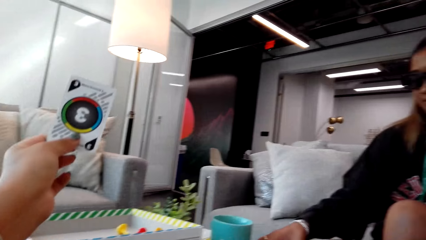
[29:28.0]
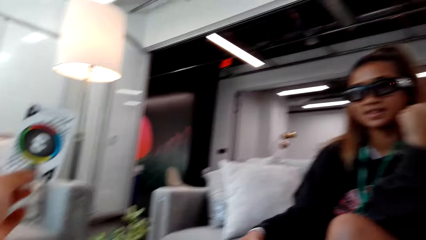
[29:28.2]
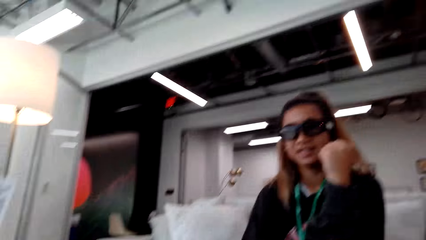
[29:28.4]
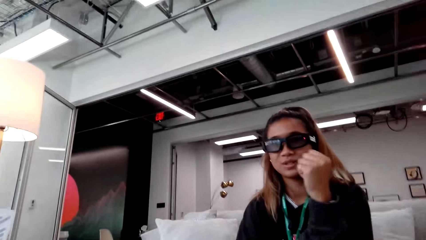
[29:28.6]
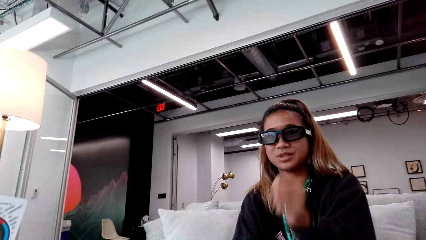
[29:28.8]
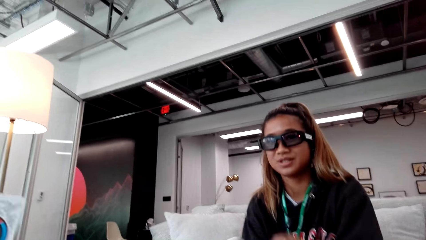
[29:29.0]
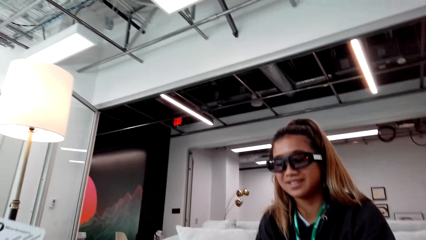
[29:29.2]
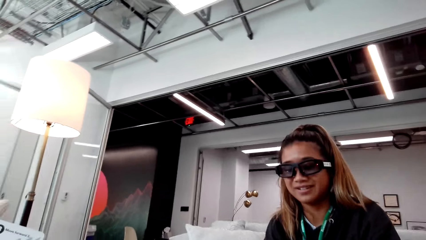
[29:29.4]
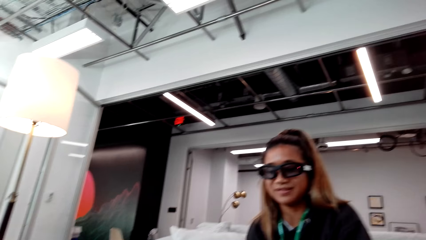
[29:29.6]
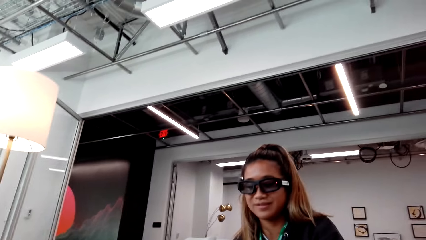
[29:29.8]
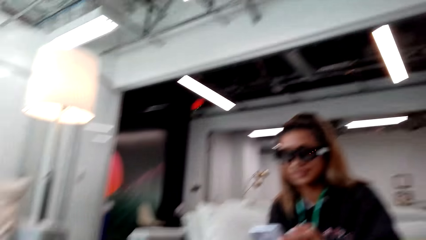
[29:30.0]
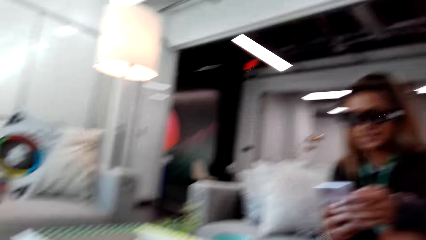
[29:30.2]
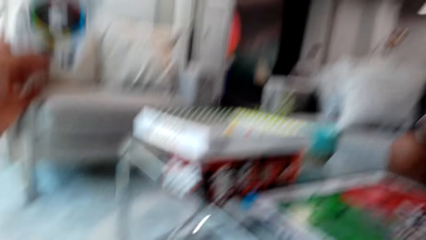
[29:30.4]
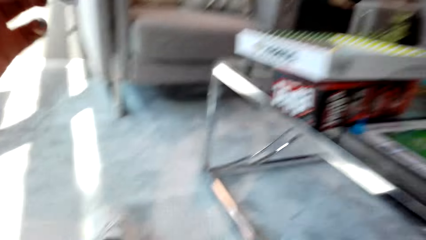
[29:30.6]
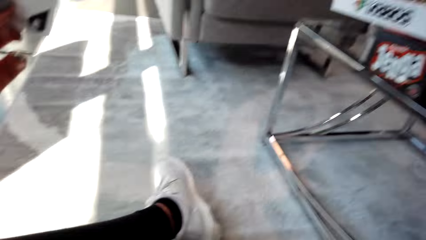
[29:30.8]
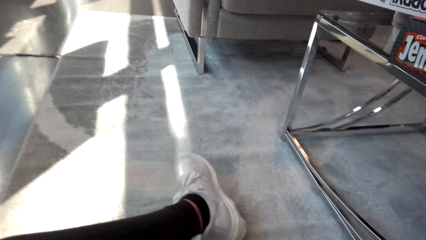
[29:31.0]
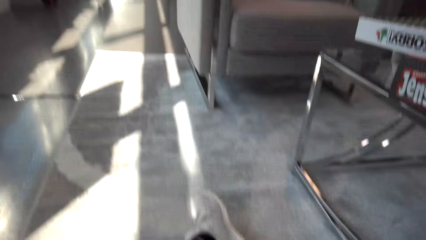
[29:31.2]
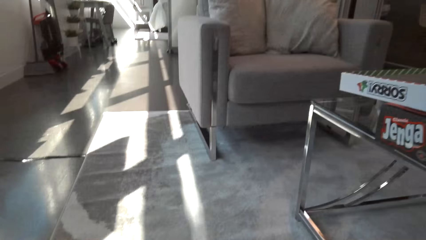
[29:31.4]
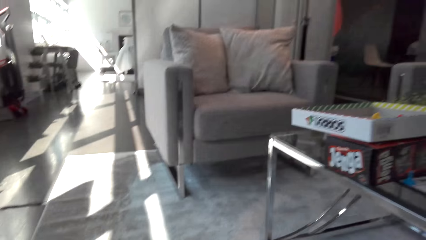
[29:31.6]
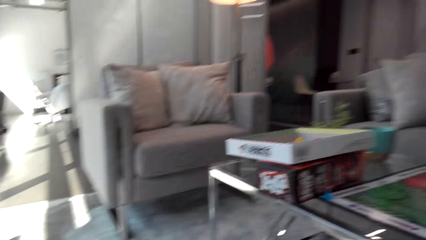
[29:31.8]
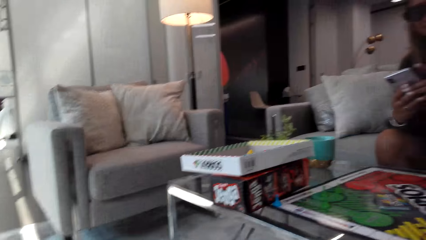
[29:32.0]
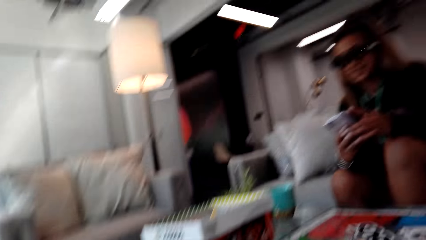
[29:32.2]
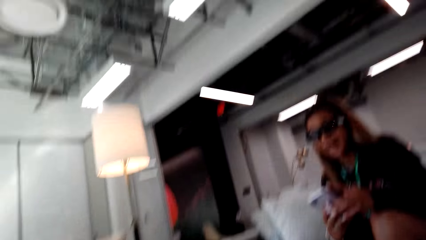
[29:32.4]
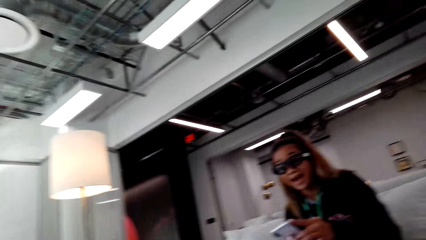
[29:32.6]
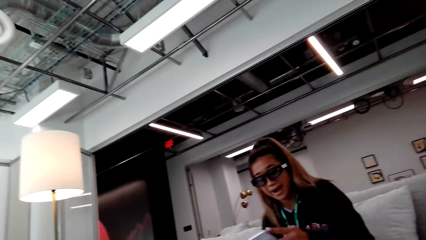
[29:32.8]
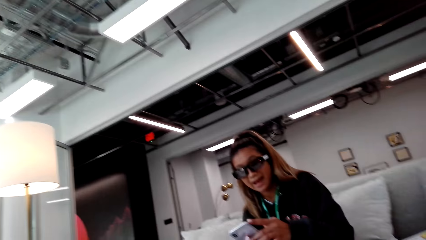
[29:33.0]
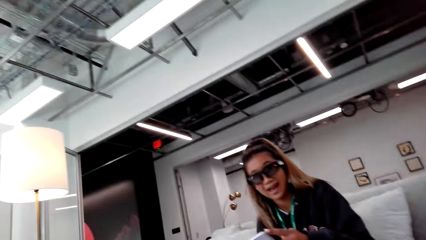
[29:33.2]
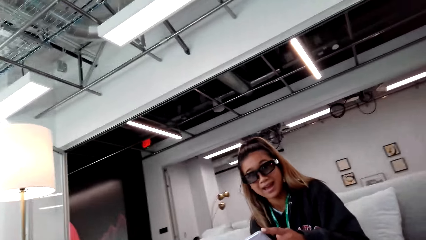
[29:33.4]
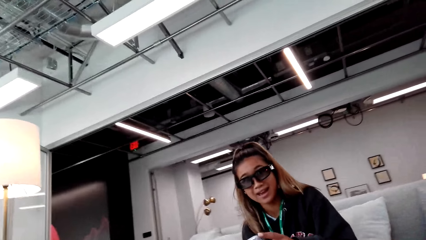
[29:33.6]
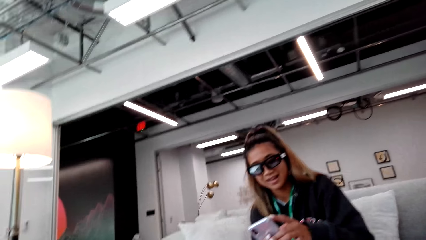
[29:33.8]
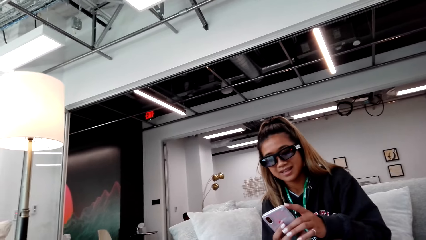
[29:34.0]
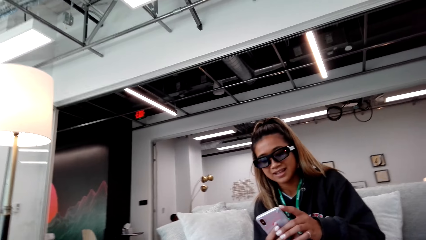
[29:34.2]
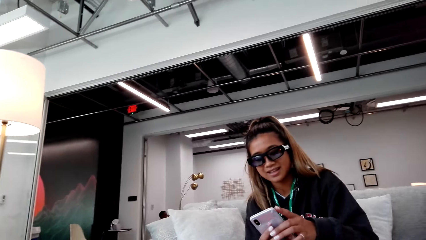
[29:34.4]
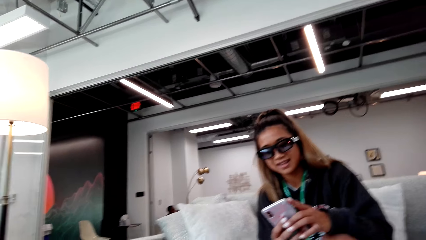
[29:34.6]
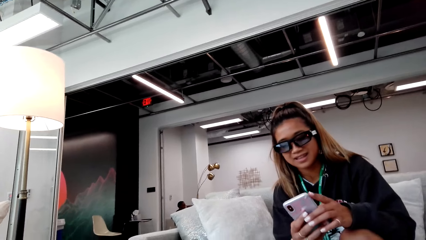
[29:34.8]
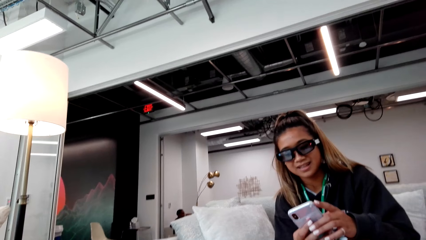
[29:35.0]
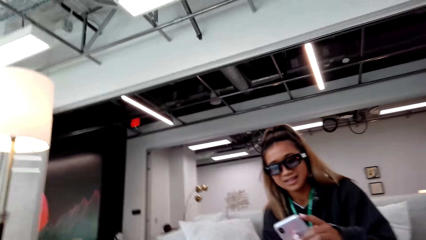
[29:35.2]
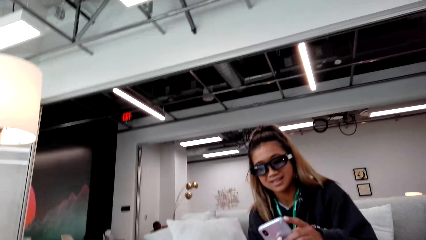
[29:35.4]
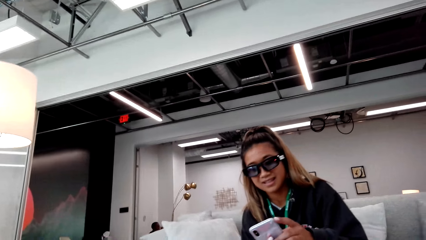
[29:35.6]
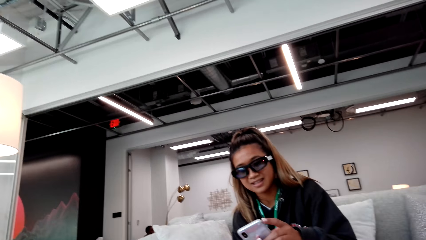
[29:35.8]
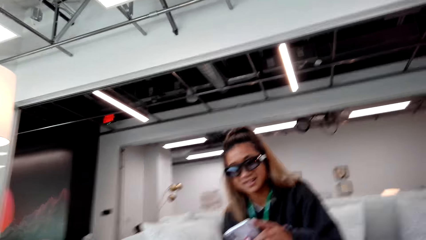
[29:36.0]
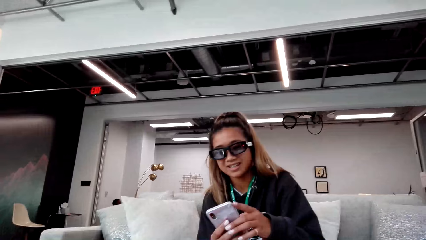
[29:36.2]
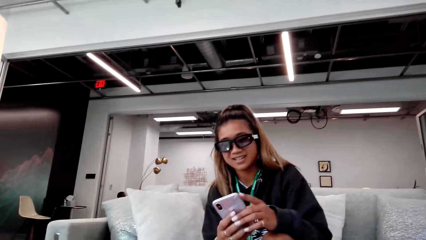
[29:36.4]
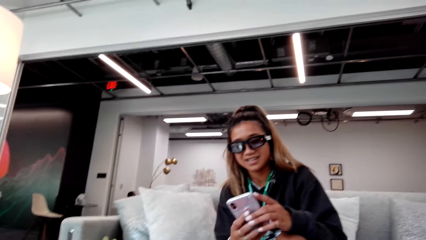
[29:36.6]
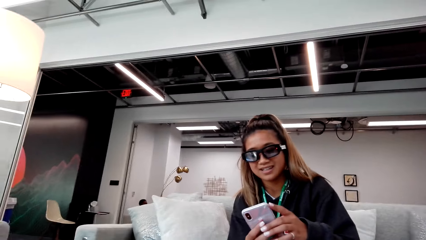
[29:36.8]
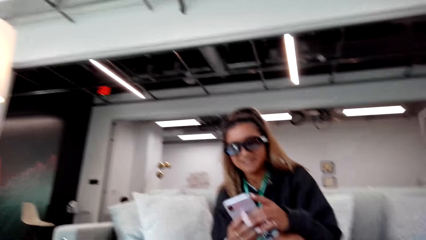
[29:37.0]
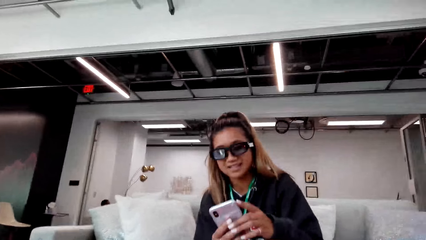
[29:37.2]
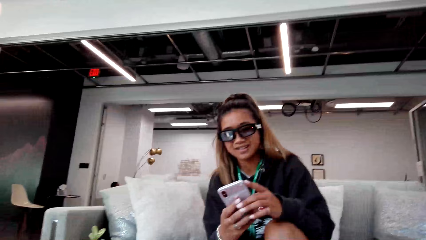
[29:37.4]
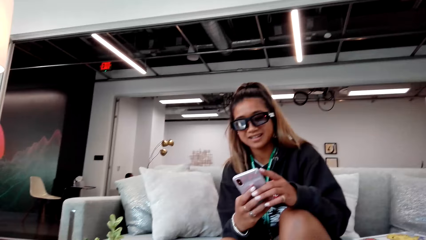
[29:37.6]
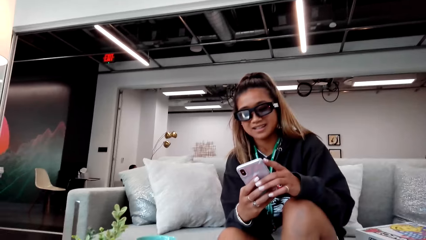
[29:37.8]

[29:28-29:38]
A person picks up the phone. The camera wearer looks around. The person operates the phone.

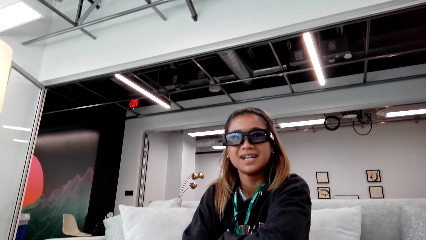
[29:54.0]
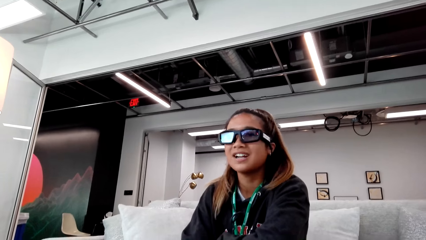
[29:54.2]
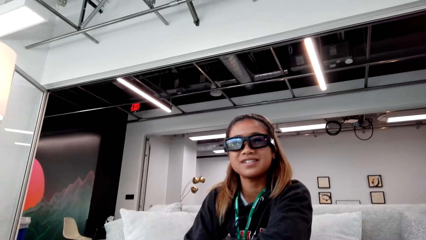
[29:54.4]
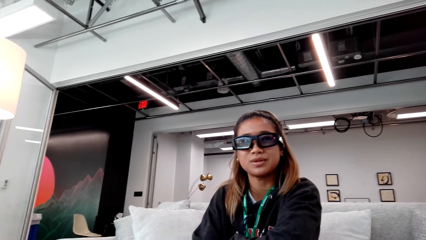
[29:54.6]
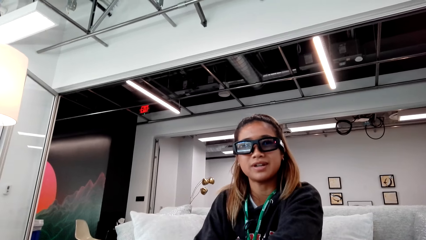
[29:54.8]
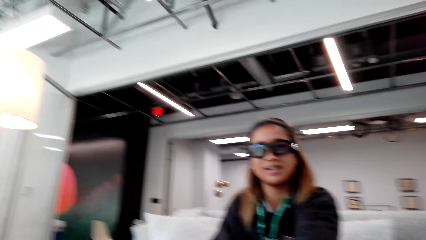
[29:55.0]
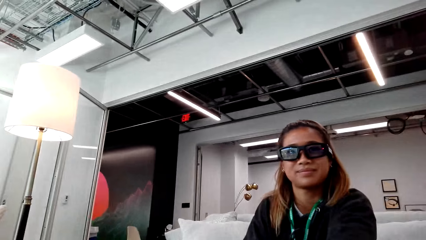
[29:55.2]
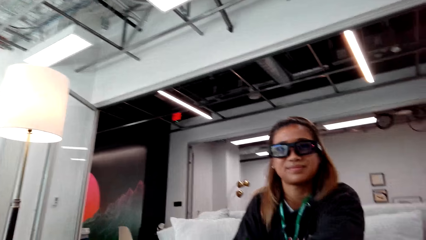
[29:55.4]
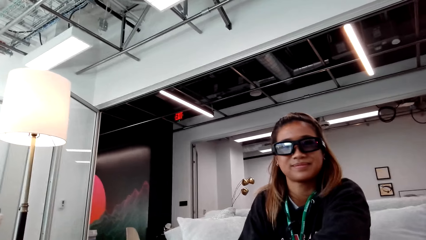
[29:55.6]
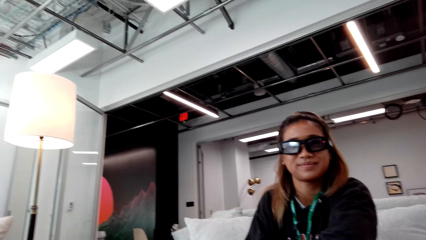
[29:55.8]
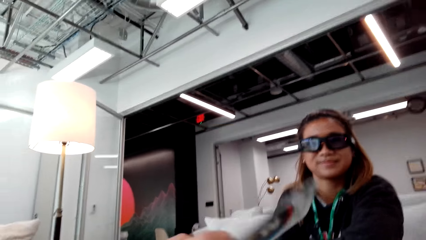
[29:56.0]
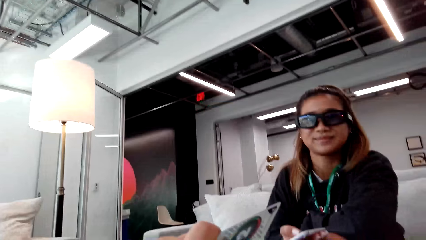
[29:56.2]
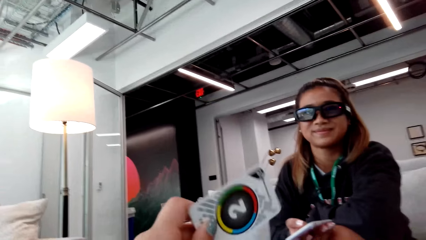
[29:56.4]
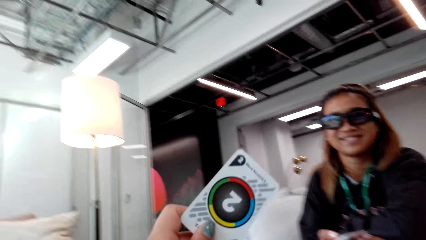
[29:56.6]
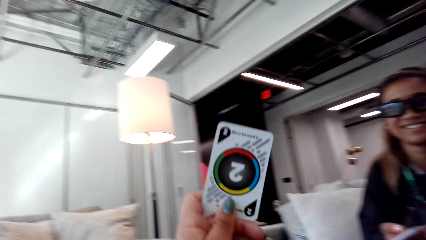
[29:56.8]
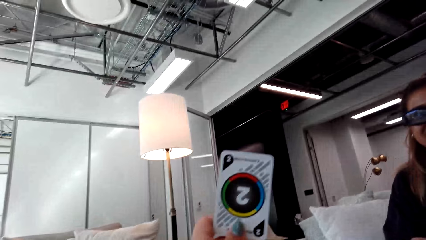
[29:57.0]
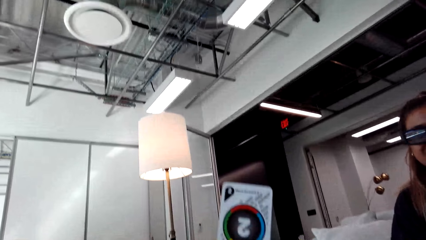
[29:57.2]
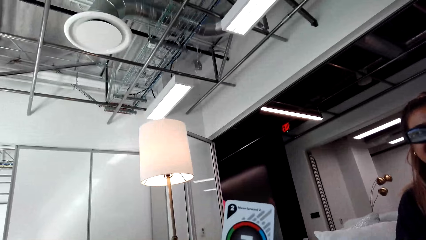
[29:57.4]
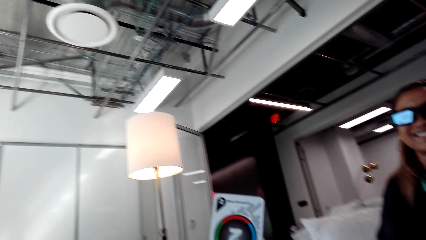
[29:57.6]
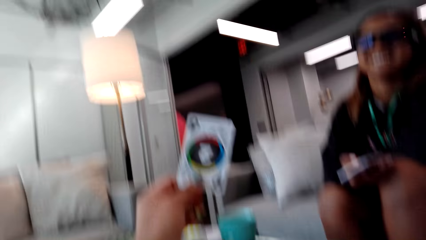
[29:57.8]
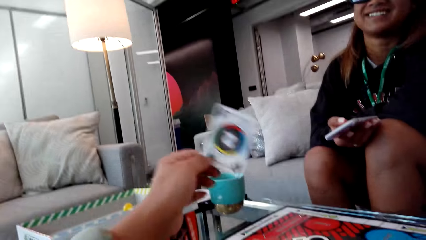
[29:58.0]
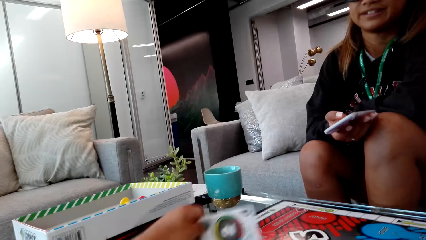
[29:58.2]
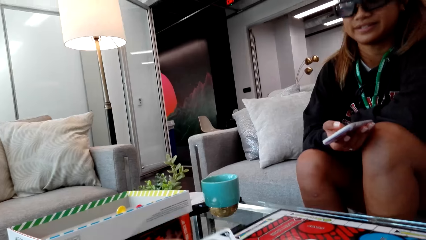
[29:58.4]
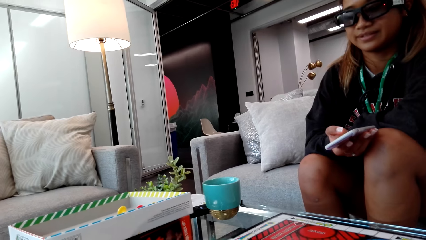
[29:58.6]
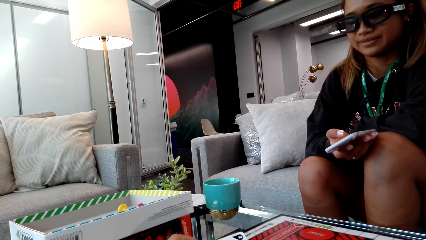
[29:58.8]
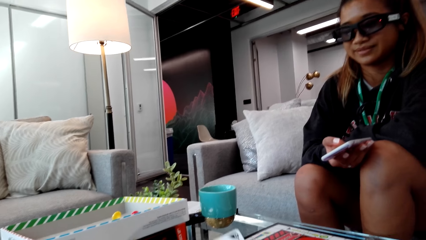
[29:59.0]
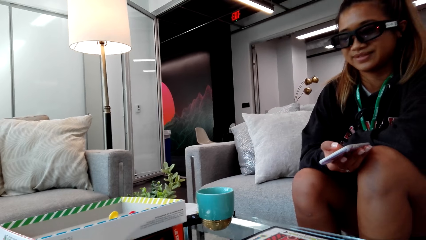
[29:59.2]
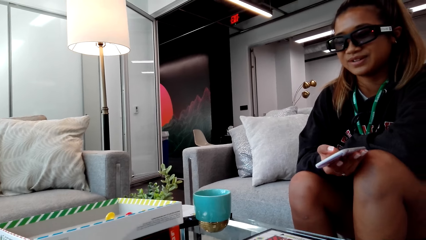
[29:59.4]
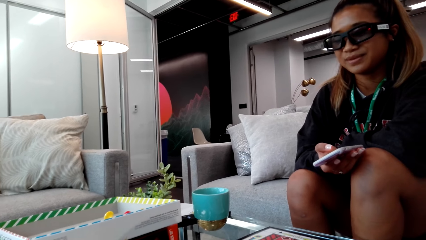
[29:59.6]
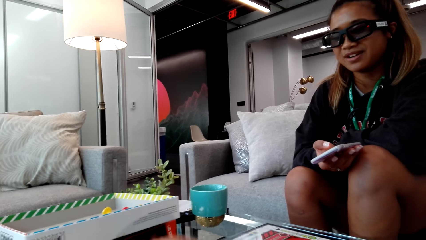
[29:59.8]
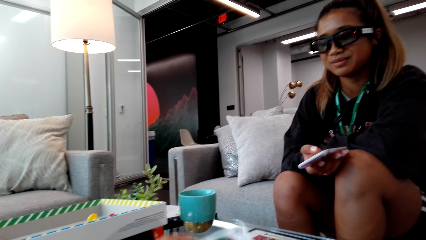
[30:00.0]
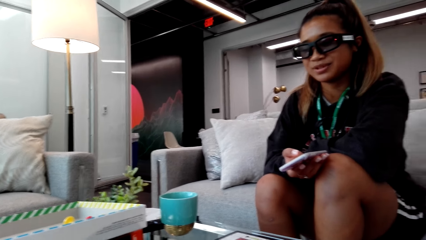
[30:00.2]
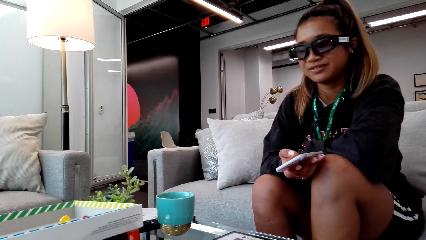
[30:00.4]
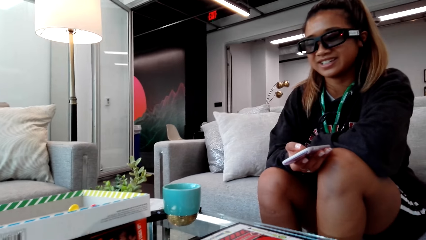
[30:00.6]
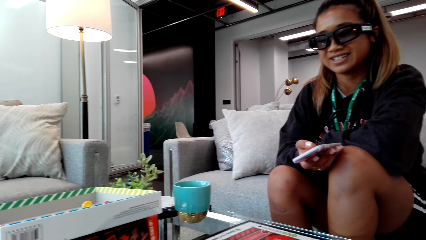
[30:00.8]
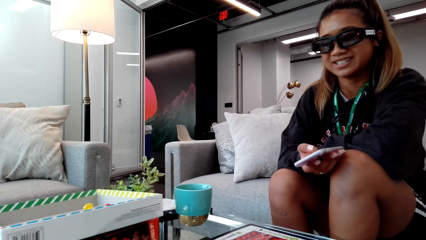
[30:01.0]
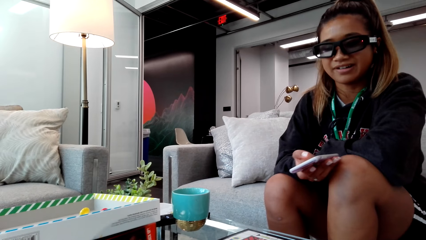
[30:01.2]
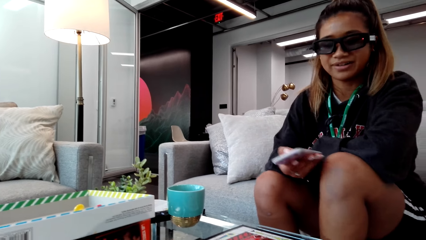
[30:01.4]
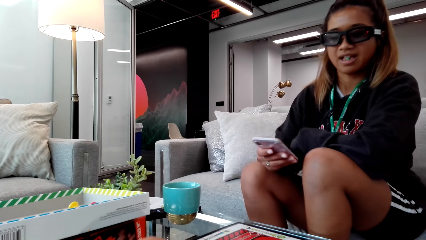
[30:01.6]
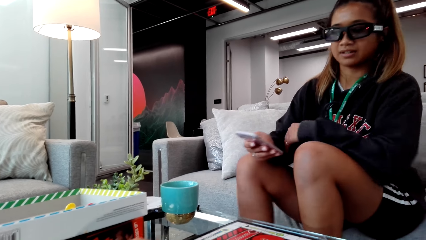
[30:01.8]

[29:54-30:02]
The camera wearer picks the game card. She holds the card with her left hand.
